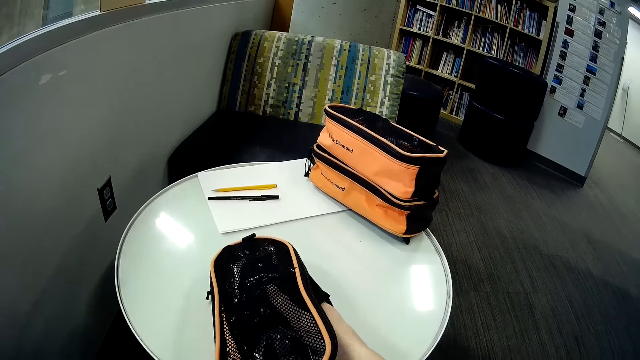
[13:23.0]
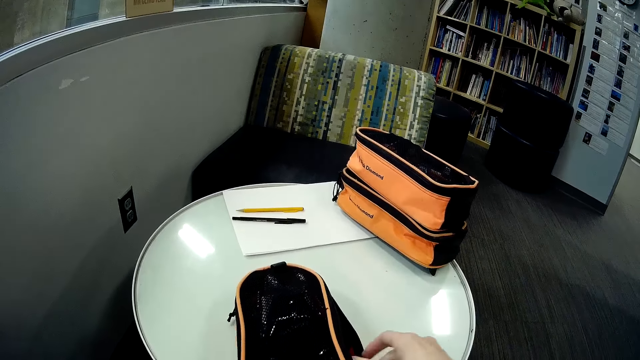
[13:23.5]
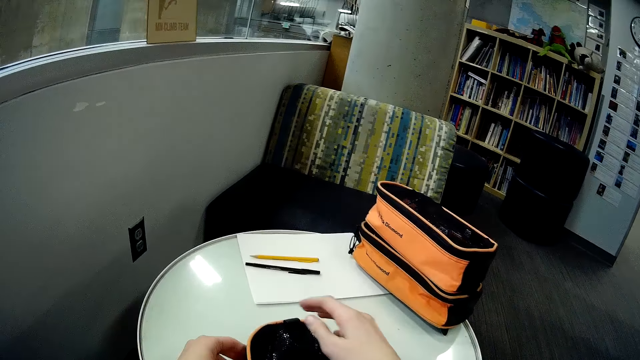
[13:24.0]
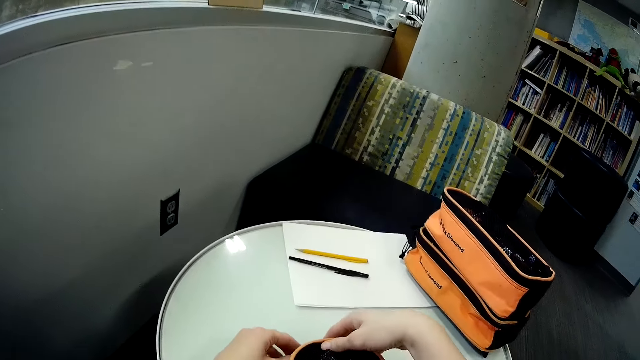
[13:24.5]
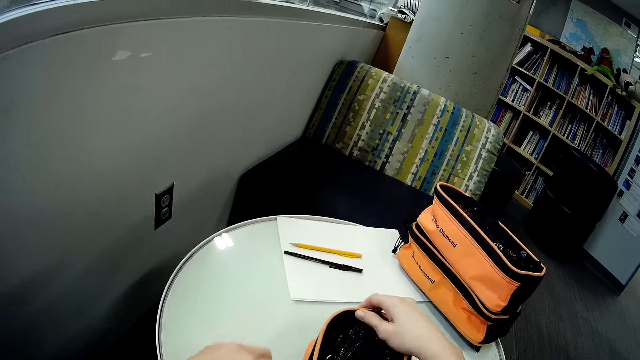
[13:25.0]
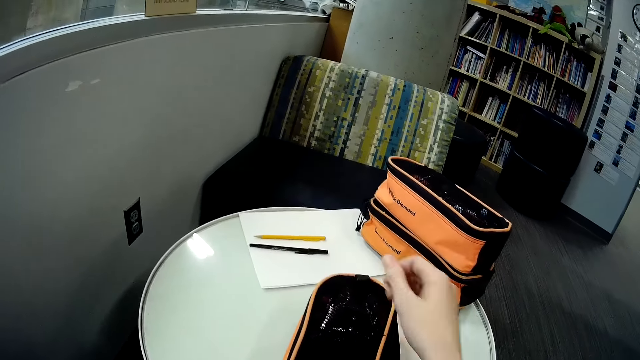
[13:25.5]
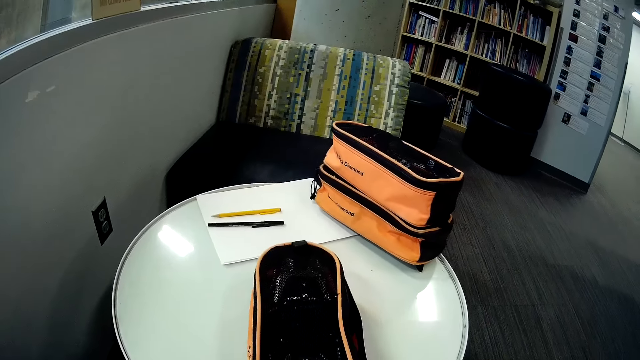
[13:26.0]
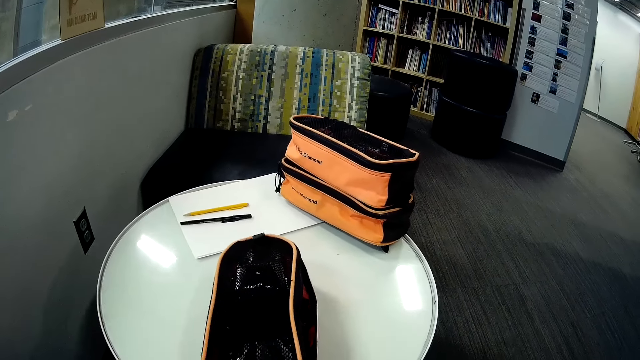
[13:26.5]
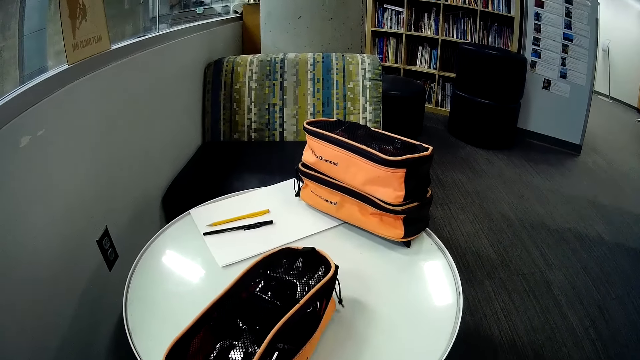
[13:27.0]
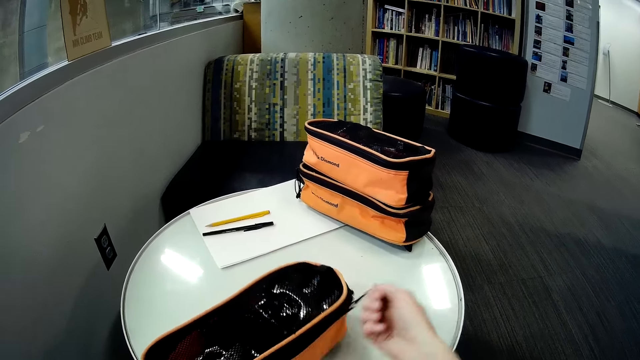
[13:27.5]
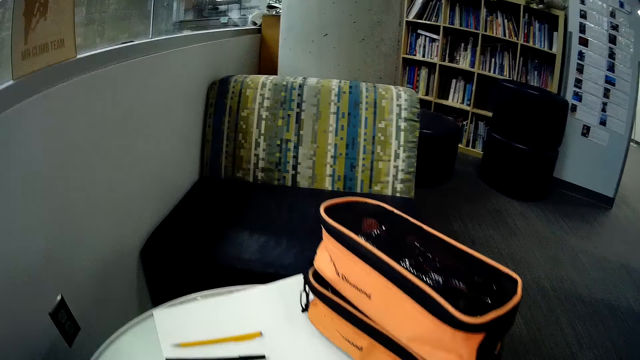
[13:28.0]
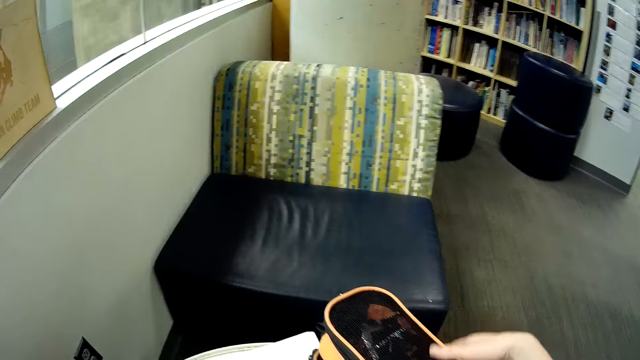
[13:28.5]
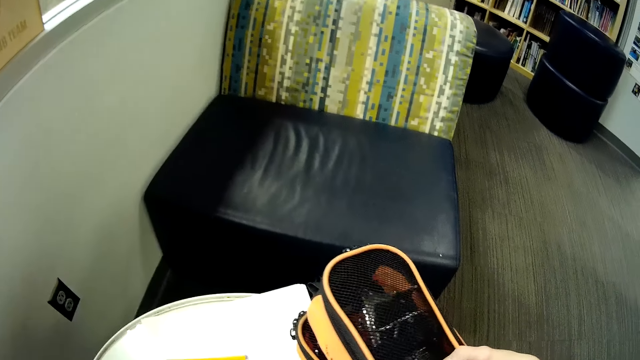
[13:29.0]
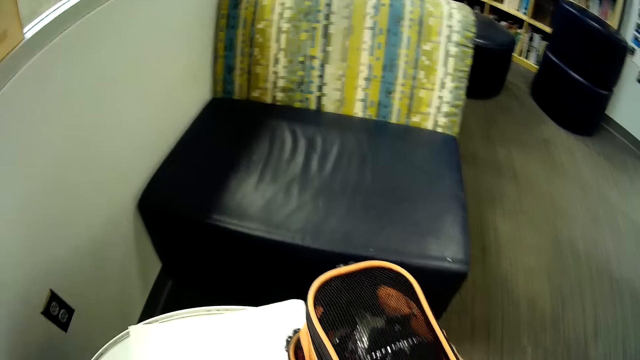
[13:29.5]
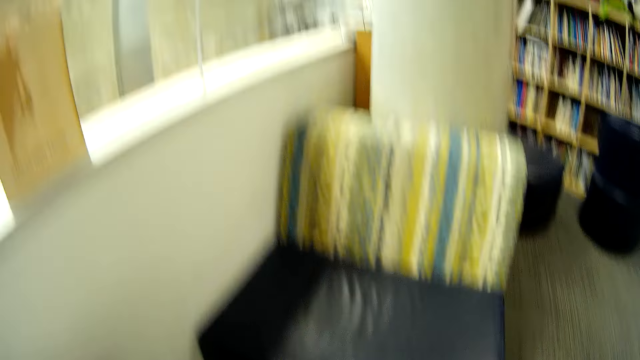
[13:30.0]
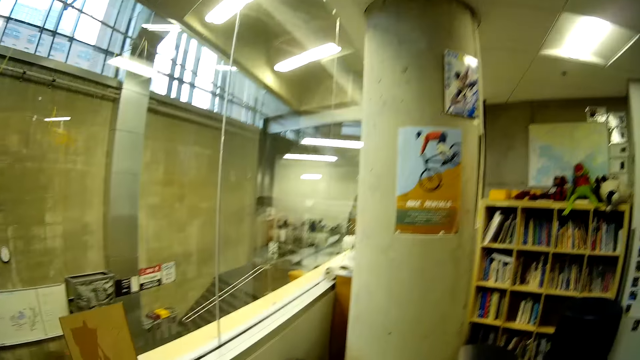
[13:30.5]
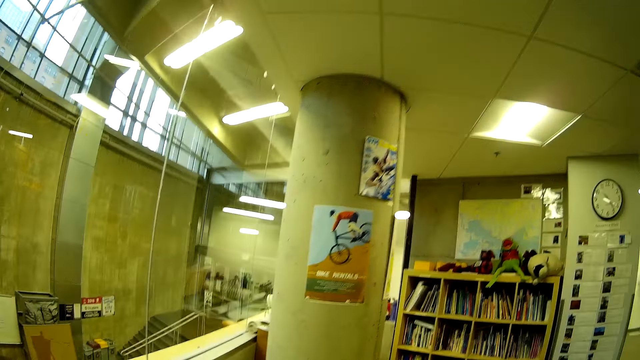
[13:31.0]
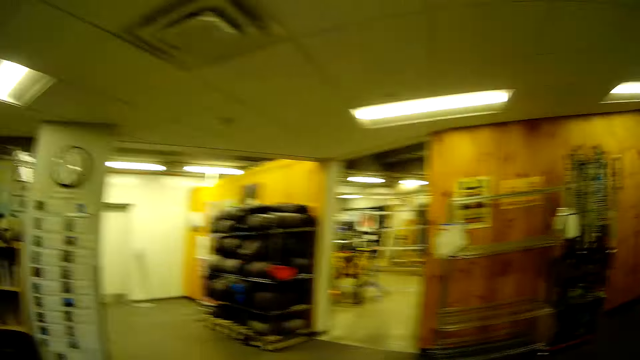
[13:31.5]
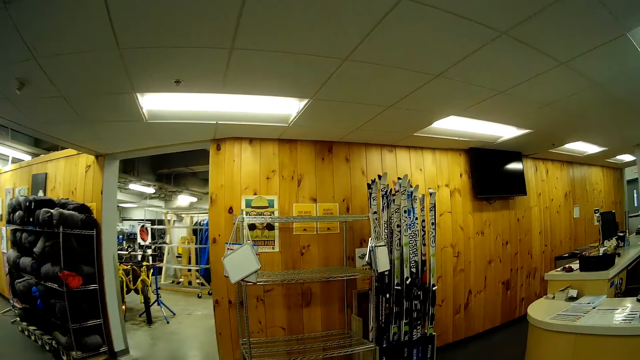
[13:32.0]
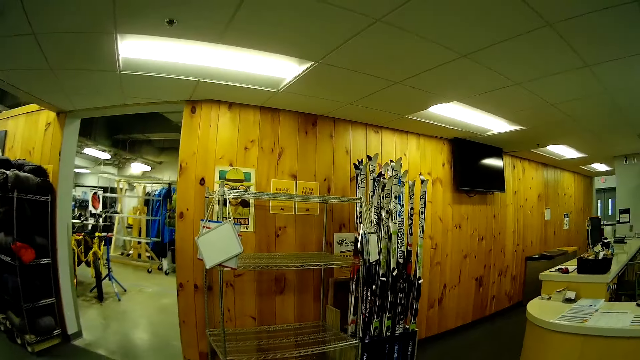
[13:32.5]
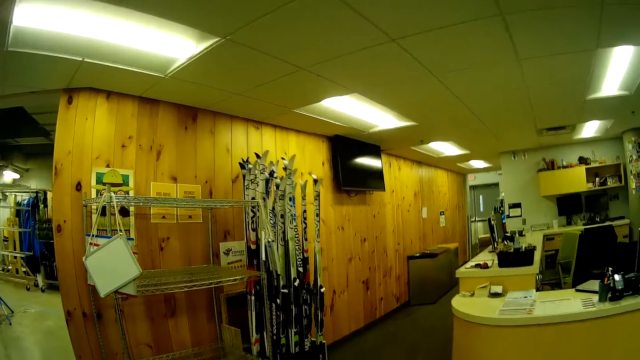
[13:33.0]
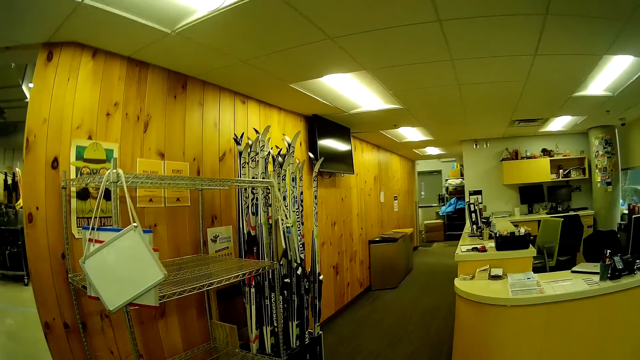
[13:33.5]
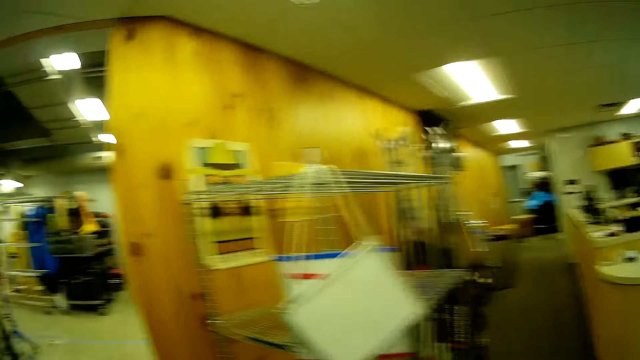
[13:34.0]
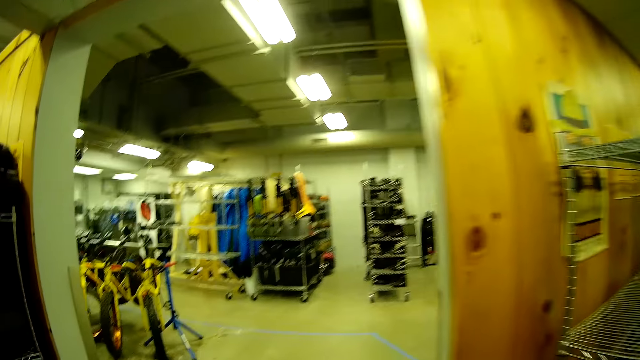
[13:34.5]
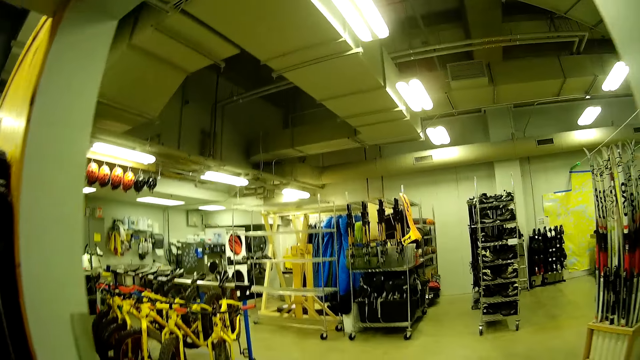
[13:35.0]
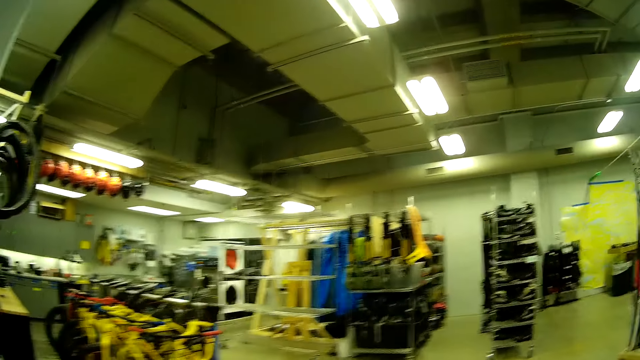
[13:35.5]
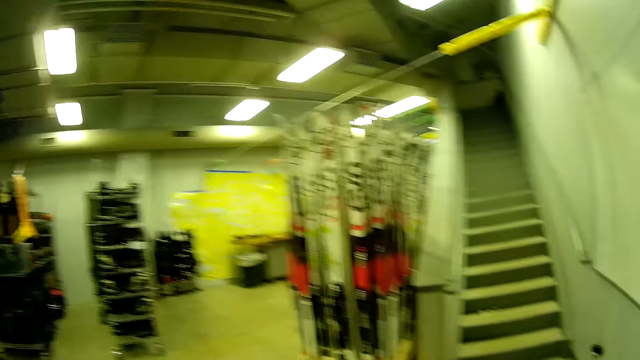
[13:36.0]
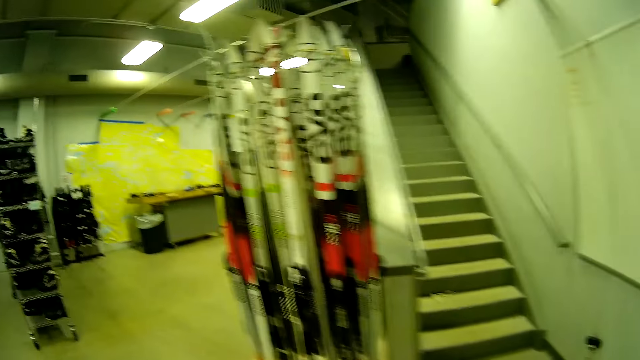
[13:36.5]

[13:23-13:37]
The camera wearer zips the bag. They carry the bags on the table. They stare around. They walk towards a rack in the store.

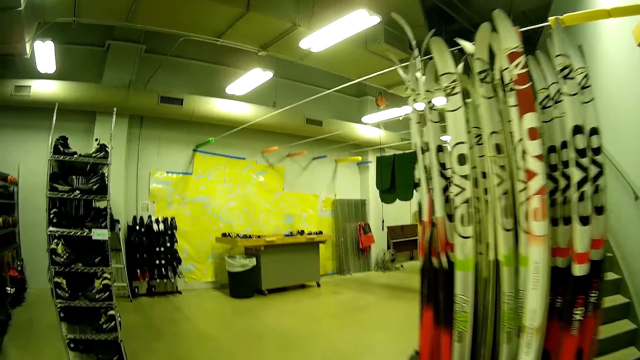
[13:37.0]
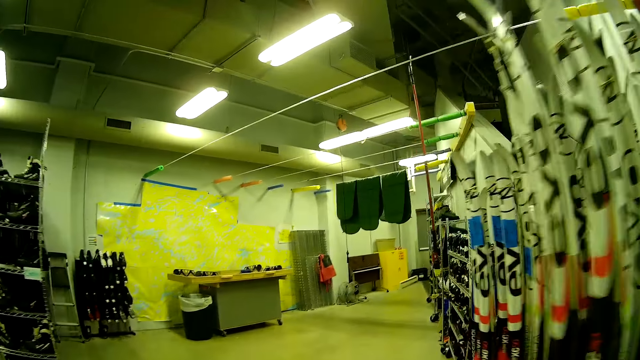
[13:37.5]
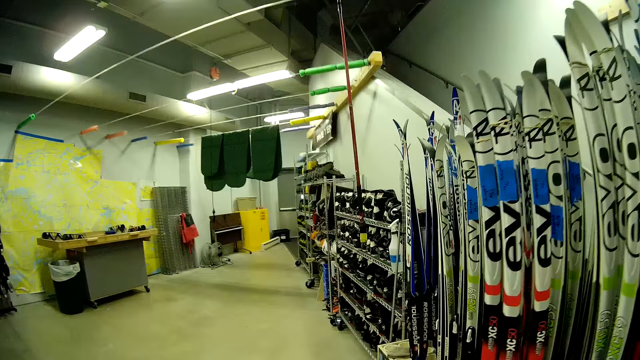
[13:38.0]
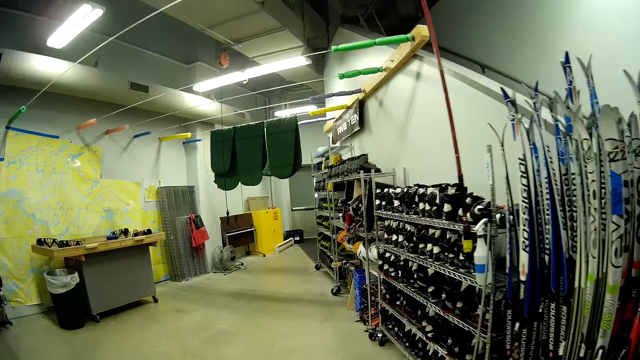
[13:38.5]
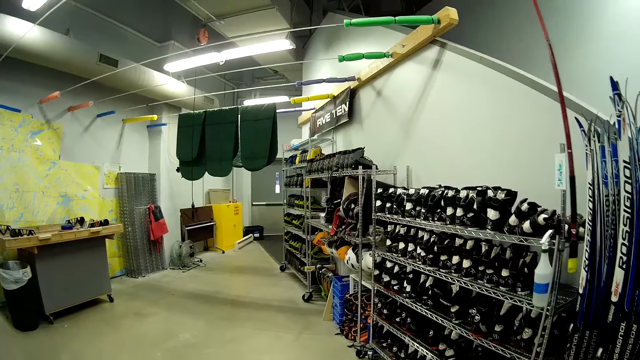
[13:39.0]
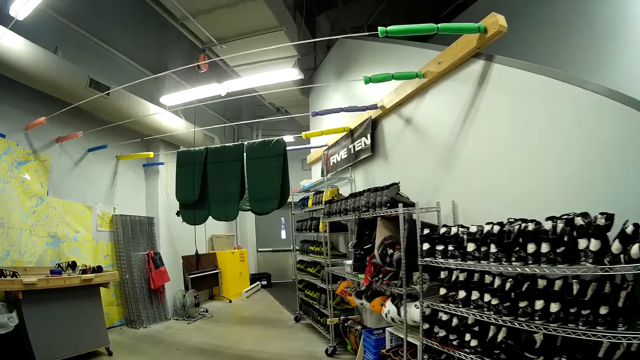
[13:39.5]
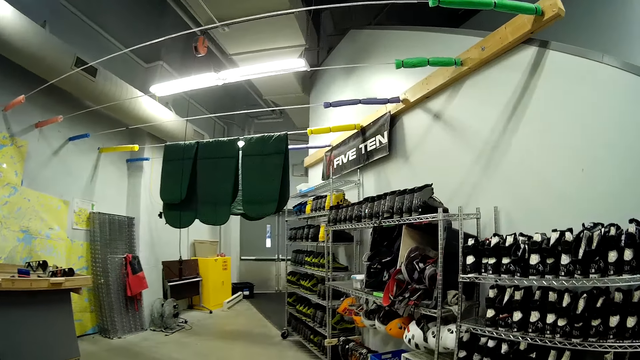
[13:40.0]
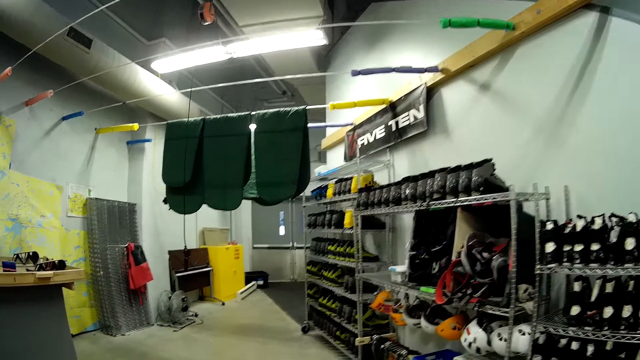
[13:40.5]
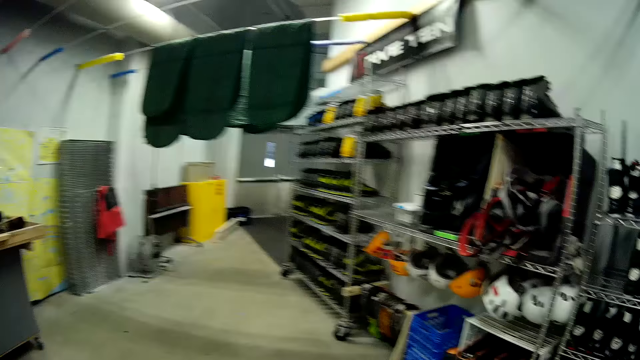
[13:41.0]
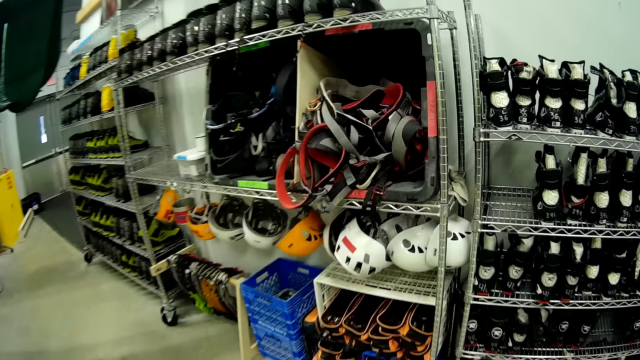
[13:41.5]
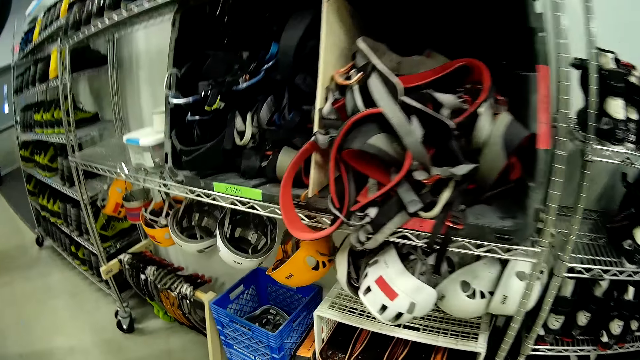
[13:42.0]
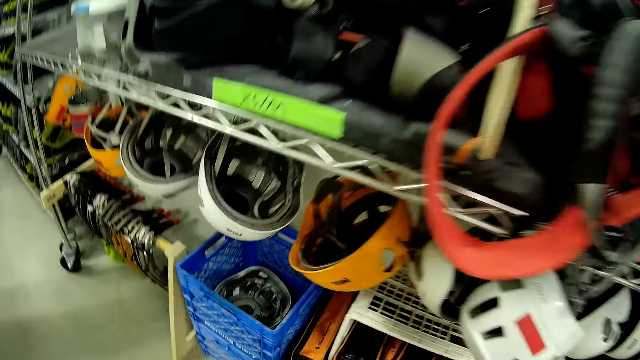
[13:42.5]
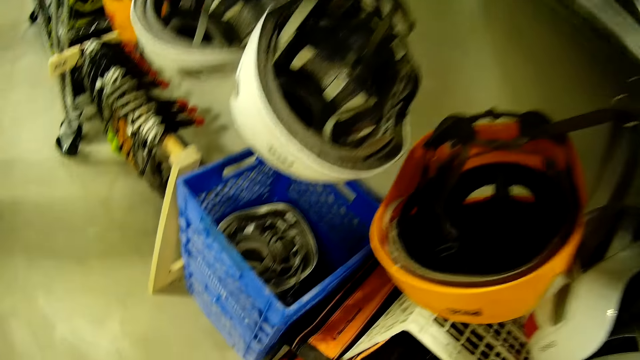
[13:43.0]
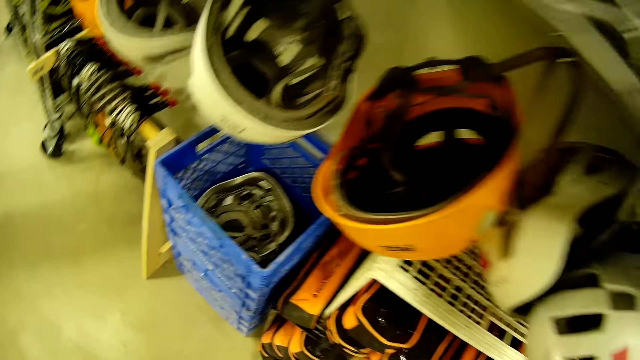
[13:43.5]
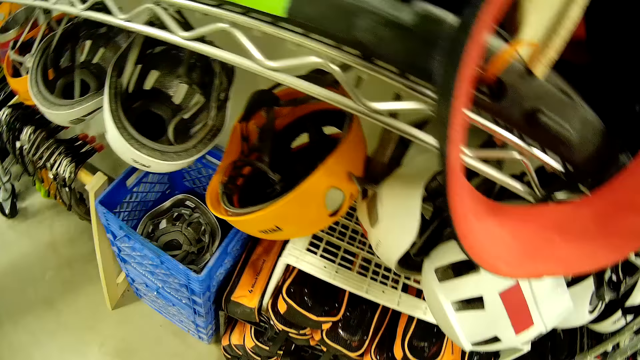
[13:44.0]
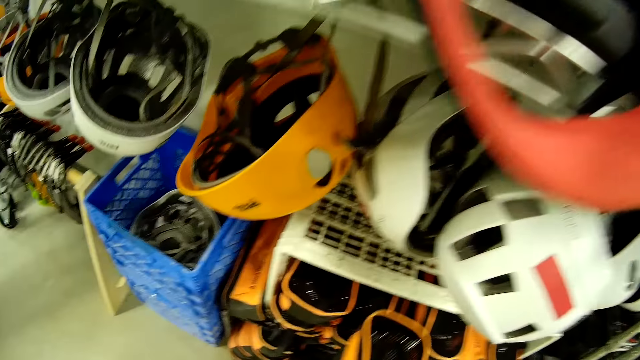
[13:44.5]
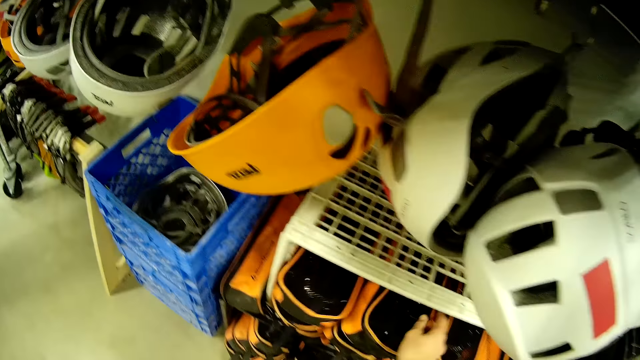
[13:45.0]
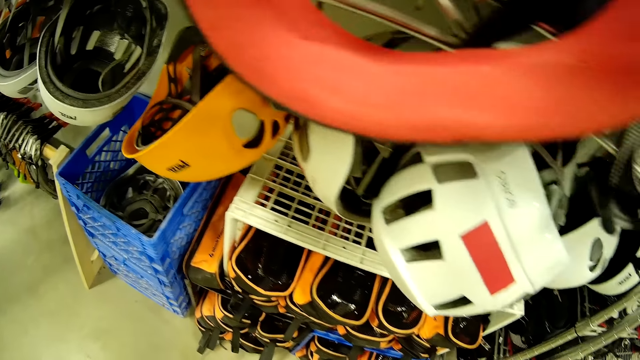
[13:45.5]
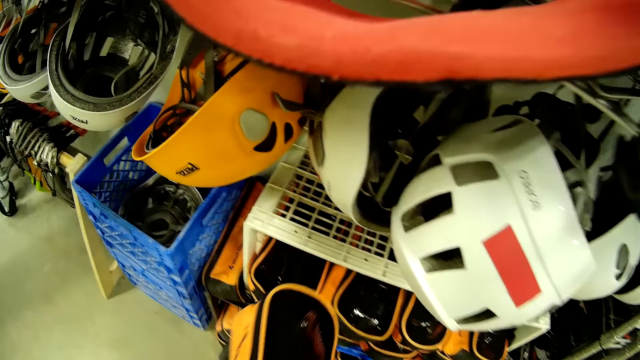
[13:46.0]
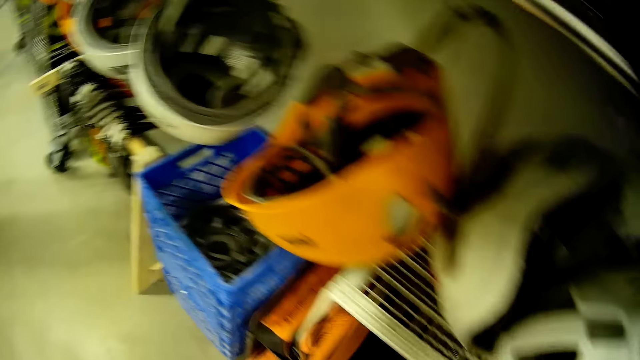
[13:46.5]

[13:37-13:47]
The camera wearer puts the bags on the rack.
